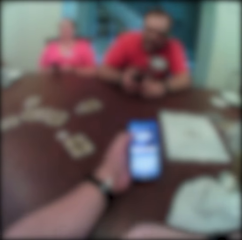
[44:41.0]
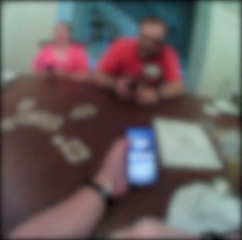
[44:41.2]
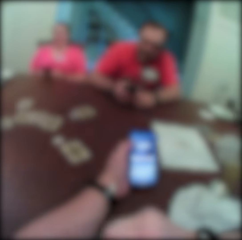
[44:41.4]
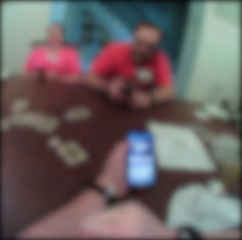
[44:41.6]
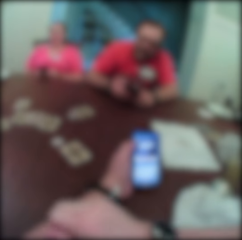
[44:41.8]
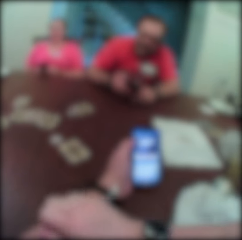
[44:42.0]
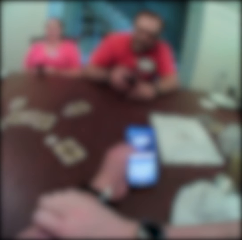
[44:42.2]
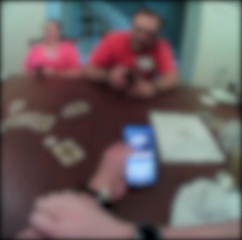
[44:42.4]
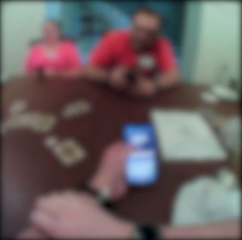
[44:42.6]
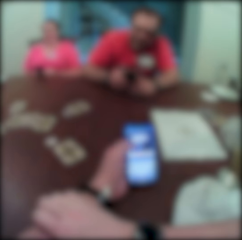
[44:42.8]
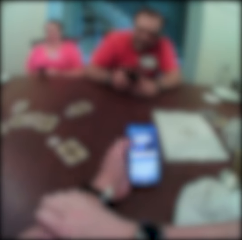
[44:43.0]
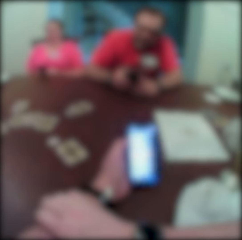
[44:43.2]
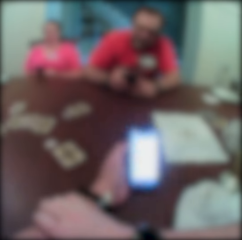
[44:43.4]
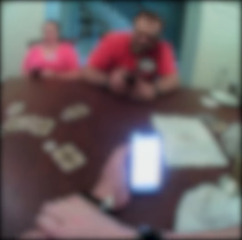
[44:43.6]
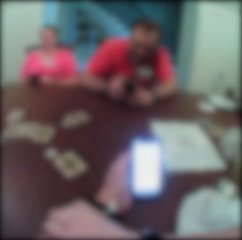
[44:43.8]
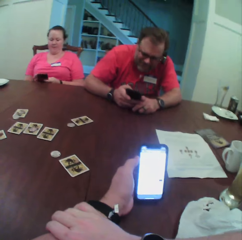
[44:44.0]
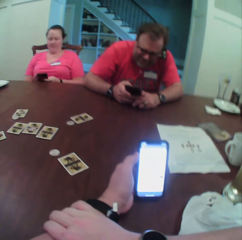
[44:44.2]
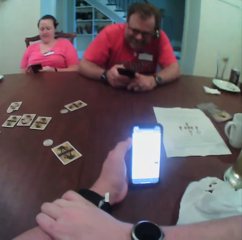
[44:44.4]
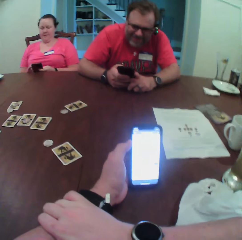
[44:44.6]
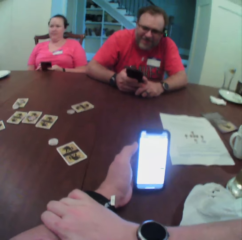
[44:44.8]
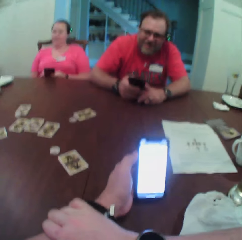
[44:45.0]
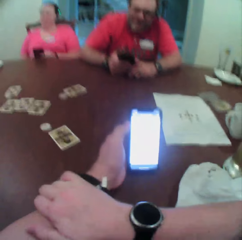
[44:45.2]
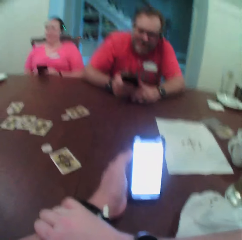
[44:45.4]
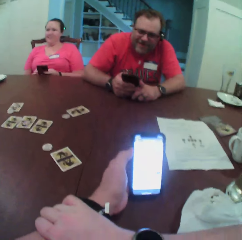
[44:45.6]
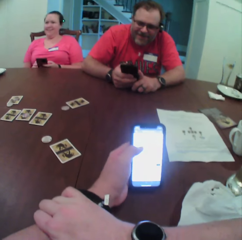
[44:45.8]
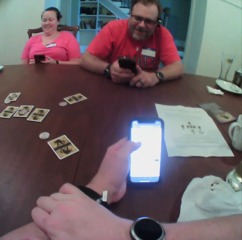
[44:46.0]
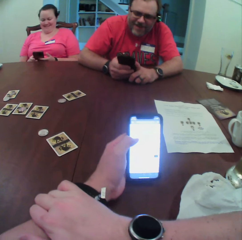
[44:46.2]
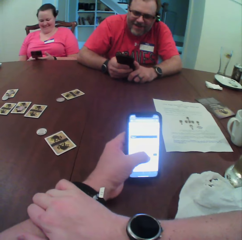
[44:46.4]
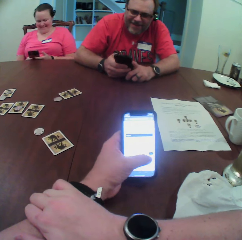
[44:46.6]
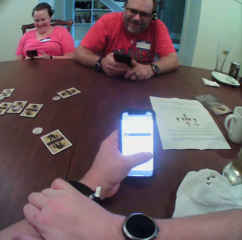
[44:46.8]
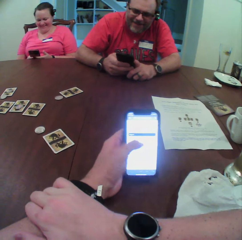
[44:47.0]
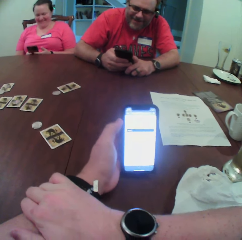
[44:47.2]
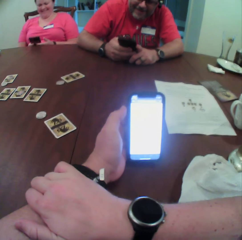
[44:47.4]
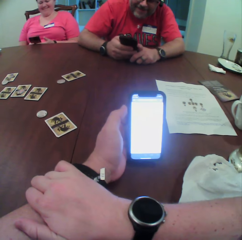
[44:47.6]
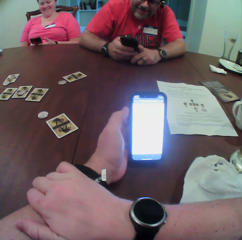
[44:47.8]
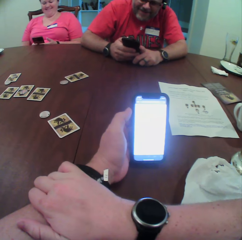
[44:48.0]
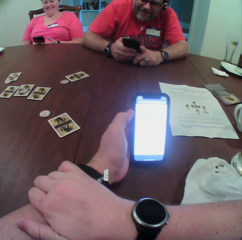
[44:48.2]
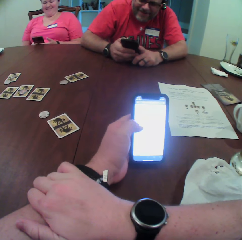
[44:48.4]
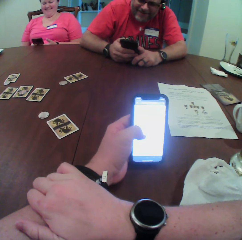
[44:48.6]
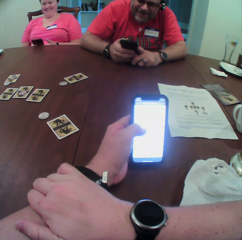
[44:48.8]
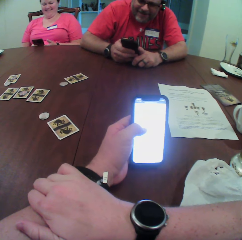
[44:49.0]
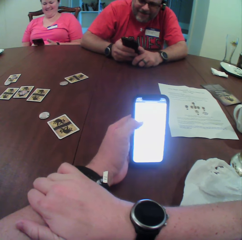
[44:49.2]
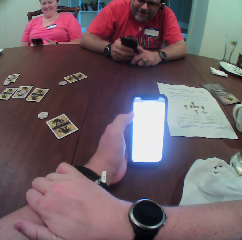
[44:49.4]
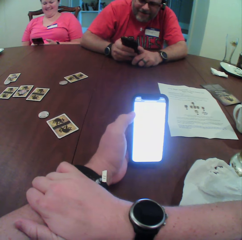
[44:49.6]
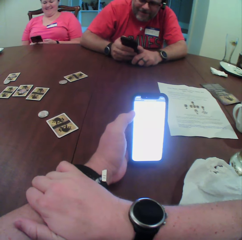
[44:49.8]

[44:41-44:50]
A person operates the phone. Another person operates the phone. A woman operates a cellphone with her right hand.

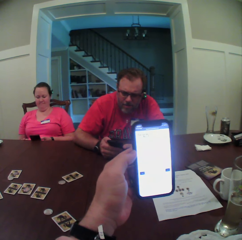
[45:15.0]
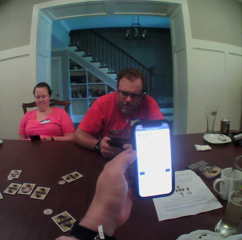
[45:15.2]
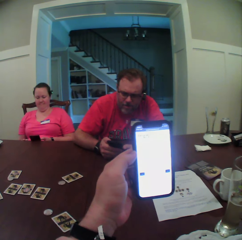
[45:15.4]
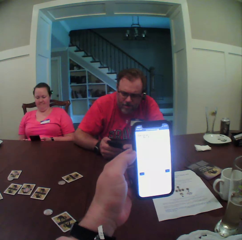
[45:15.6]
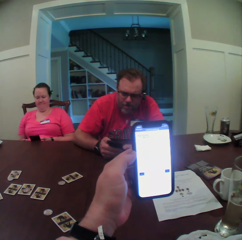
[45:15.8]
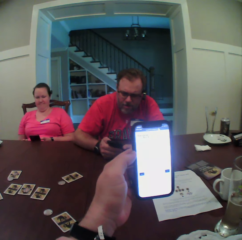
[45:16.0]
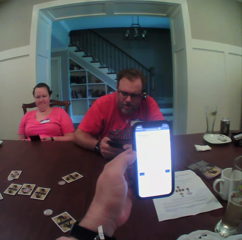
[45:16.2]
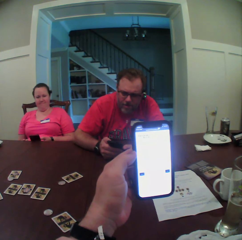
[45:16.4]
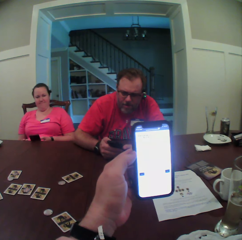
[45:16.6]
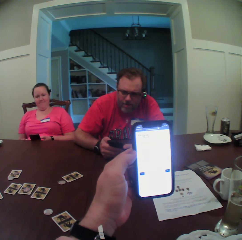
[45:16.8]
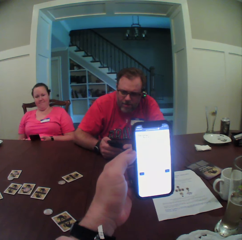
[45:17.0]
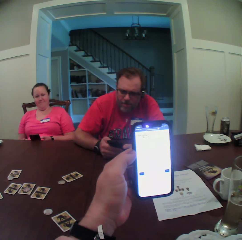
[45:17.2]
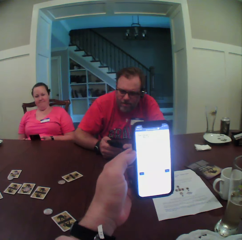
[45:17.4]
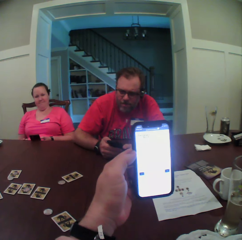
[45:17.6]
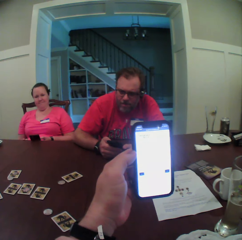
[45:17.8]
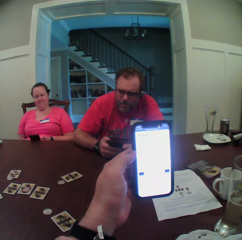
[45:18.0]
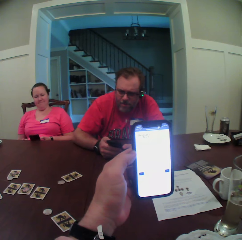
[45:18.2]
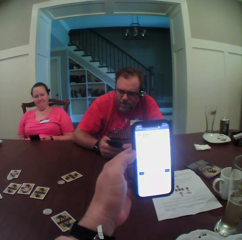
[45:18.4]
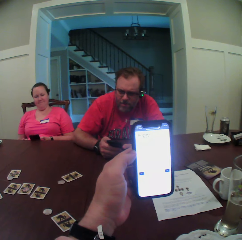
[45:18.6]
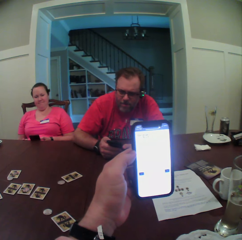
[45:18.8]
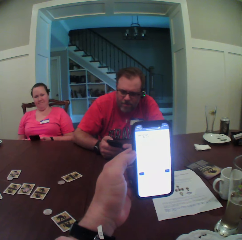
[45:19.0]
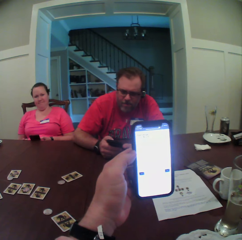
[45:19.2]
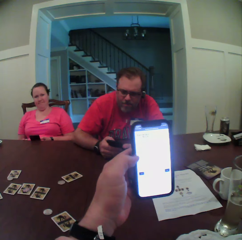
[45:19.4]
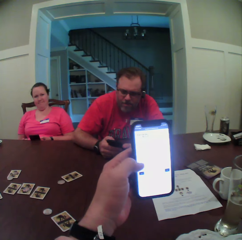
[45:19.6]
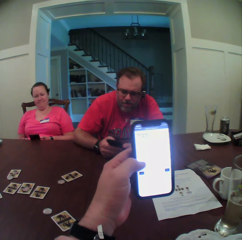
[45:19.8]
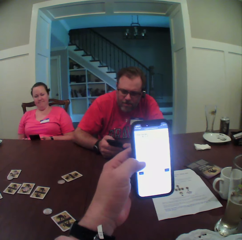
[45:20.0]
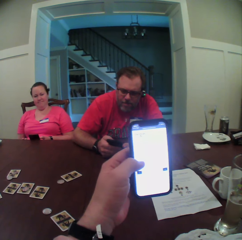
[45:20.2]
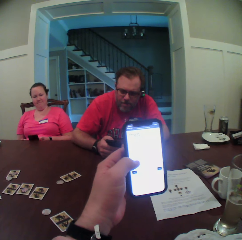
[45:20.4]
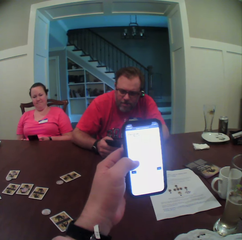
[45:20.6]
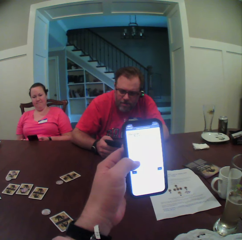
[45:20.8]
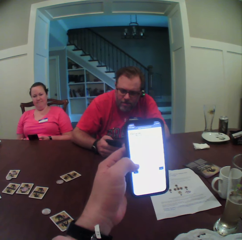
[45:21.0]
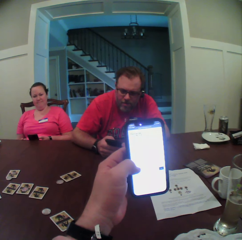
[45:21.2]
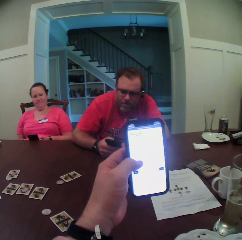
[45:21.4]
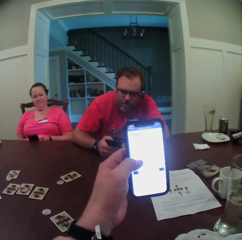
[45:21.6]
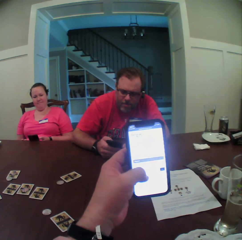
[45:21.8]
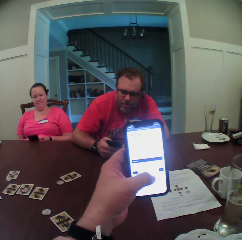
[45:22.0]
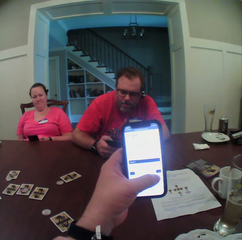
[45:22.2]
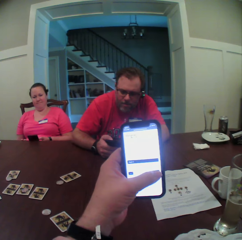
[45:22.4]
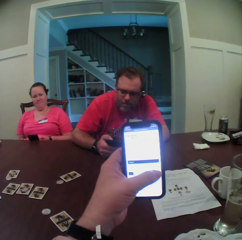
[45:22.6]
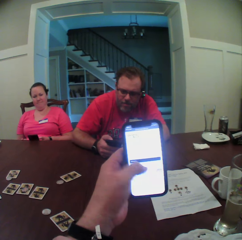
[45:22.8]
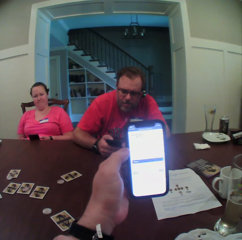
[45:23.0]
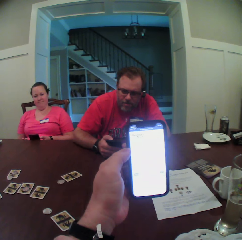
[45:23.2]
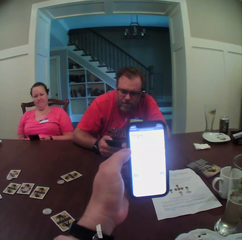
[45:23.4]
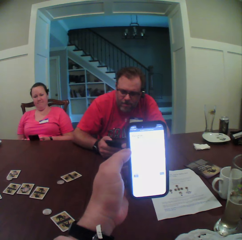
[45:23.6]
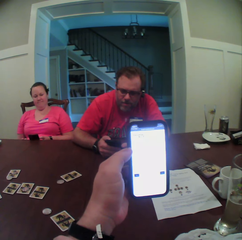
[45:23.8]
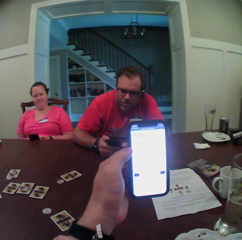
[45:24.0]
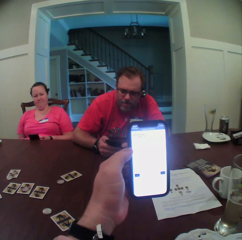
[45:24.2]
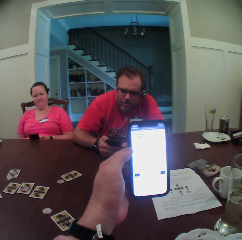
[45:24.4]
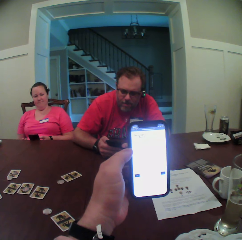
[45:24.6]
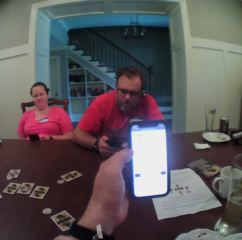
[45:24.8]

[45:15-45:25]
The woman looks towards the camera wearer. The man taps his phone with his right hand. The camera wearer taps his phone with the left hand.

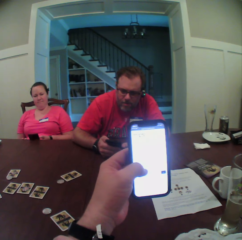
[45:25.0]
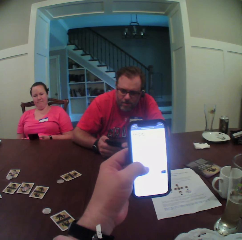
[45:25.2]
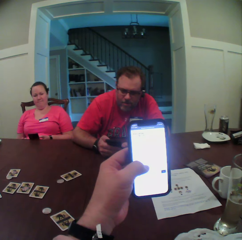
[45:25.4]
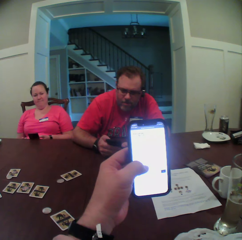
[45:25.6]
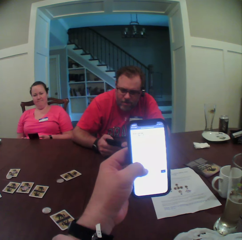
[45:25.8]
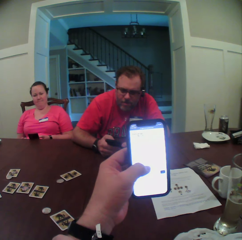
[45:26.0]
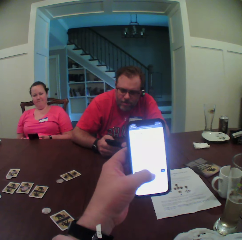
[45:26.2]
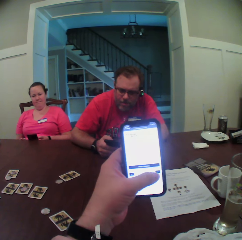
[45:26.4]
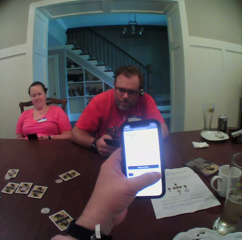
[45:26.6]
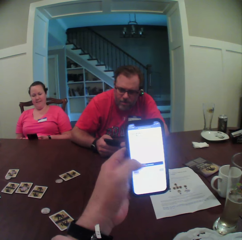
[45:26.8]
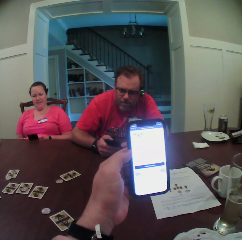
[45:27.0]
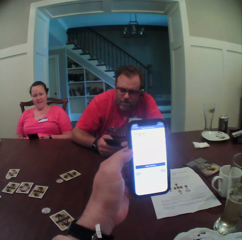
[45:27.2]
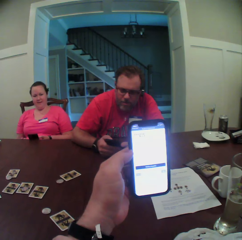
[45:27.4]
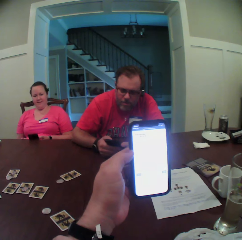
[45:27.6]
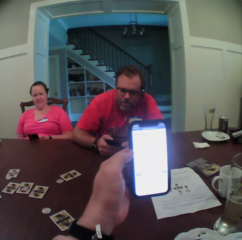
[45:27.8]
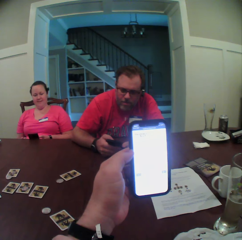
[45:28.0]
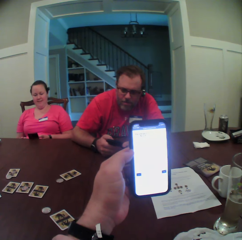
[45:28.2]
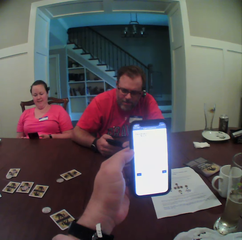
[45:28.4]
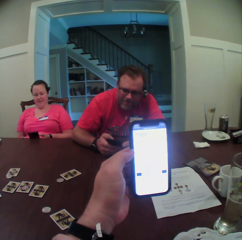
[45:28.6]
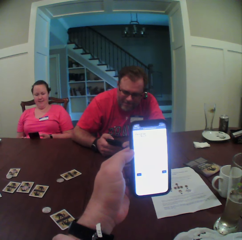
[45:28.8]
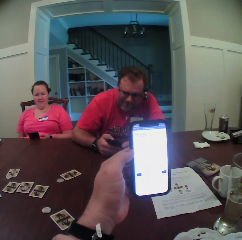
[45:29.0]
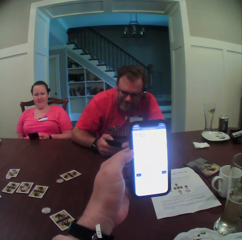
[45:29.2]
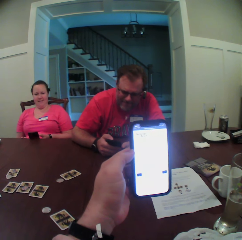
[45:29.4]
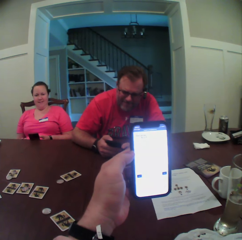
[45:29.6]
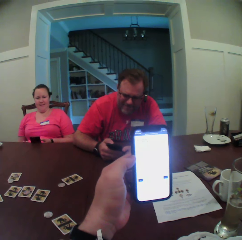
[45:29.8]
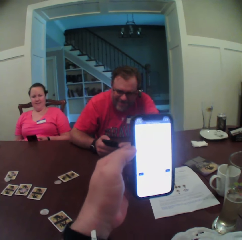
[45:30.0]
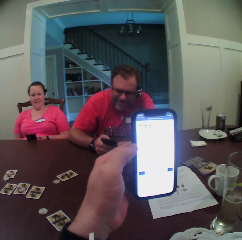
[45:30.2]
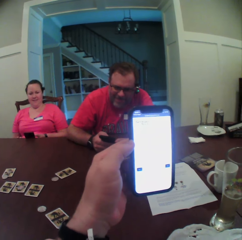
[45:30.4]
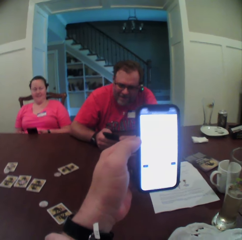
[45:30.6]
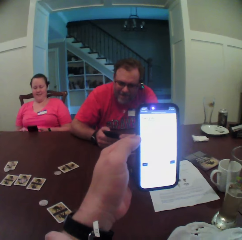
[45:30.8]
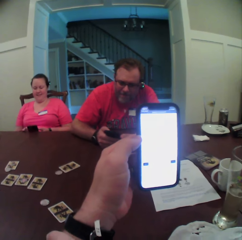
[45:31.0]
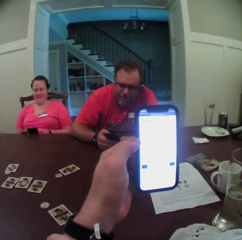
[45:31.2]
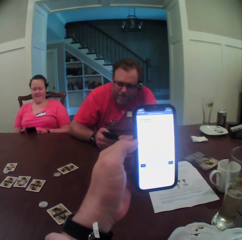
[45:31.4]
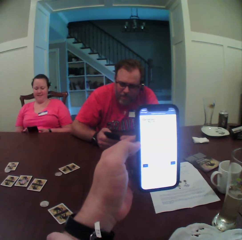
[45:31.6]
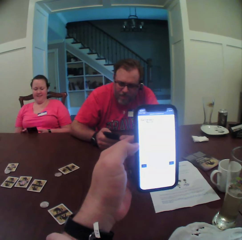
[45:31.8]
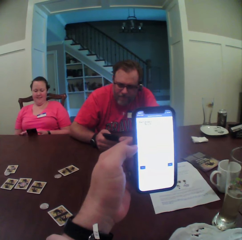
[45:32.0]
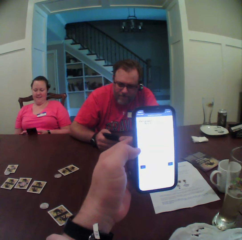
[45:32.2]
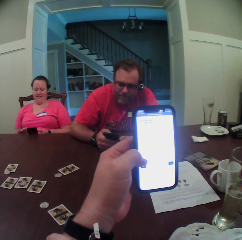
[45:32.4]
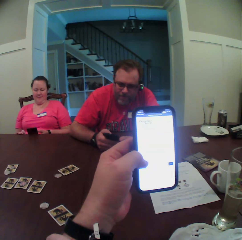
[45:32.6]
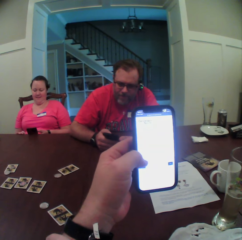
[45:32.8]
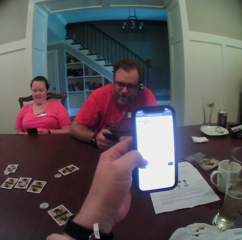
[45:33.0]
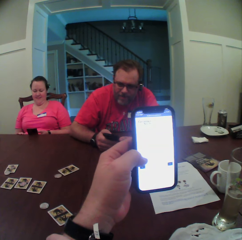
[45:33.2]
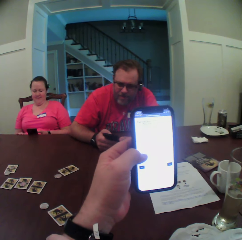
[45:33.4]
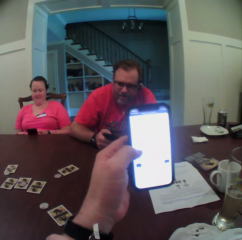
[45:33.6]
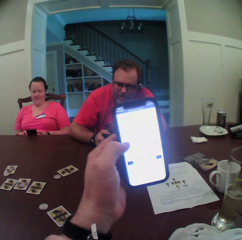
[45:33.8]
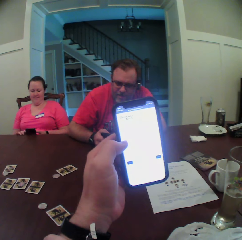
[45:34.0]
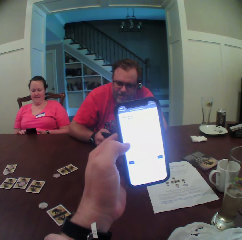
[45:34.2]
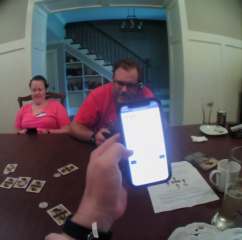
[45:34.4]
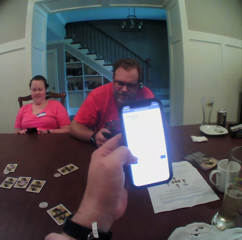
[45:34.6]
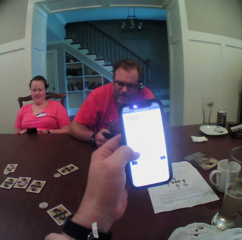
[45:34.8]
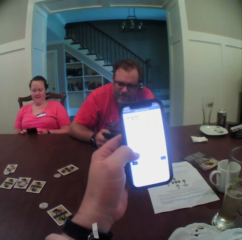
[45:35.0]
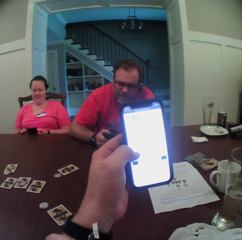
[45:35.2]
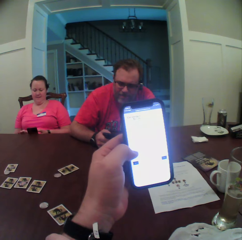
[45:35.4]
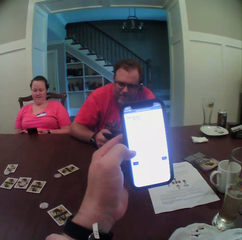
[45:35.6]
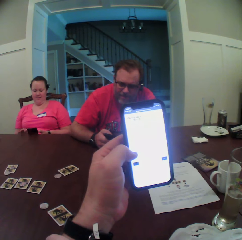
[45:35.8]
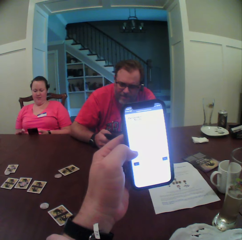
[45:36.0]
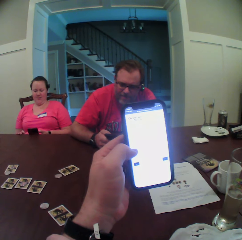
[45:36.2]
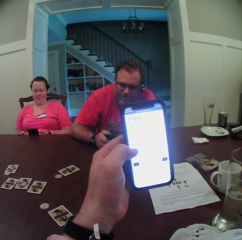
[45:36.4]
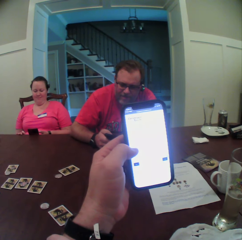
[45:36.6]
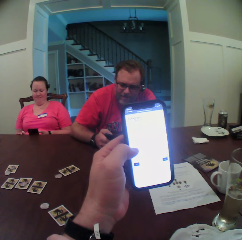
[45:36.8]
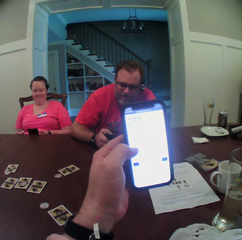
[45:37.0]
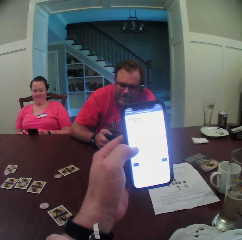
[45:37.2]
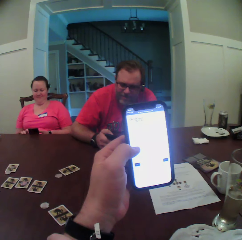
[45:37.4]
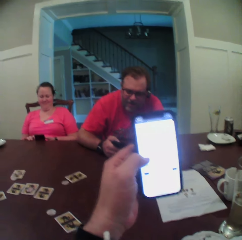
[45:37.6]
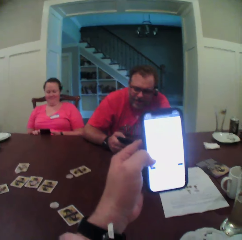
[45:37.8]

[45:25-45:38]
The camera wearer taps his phone with the left hand. The man taps his phone with his right hand. The woman taps her phone with her right hand, places her right hand on the table, taps her phone with her right hand, and places her right hand on the table.
